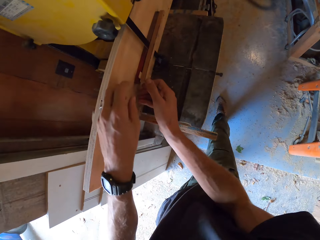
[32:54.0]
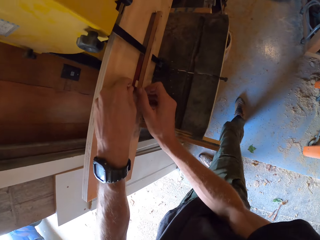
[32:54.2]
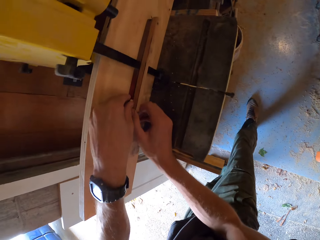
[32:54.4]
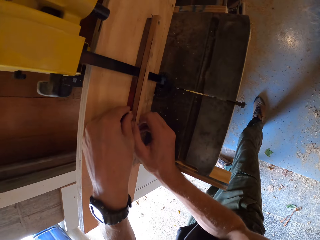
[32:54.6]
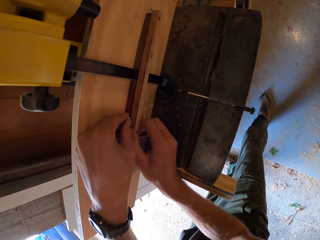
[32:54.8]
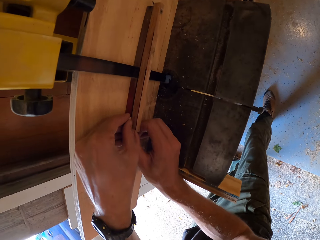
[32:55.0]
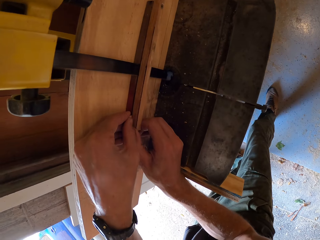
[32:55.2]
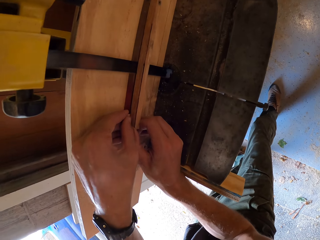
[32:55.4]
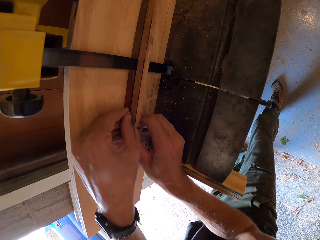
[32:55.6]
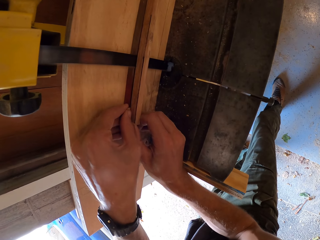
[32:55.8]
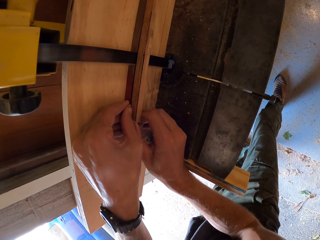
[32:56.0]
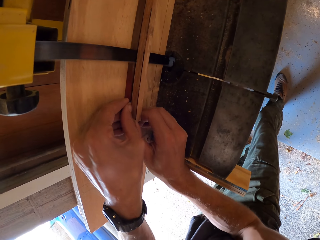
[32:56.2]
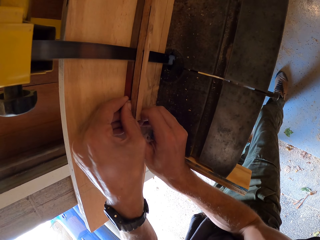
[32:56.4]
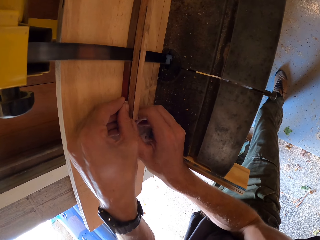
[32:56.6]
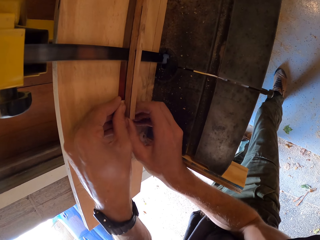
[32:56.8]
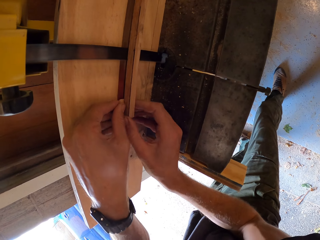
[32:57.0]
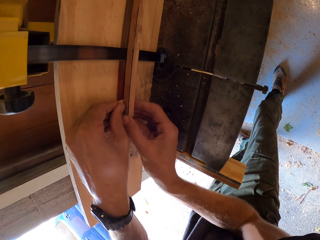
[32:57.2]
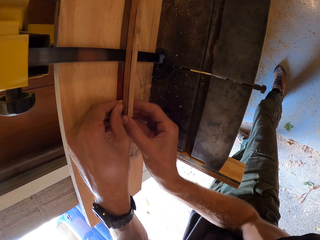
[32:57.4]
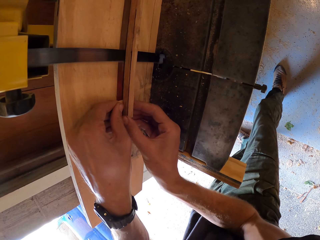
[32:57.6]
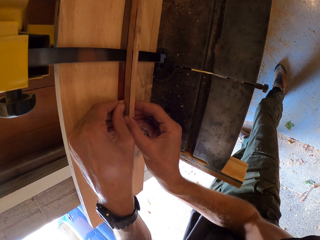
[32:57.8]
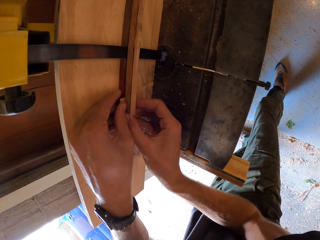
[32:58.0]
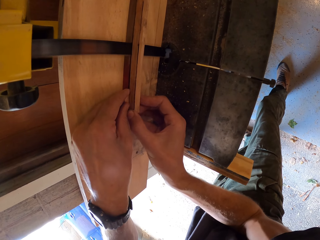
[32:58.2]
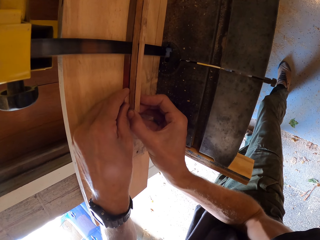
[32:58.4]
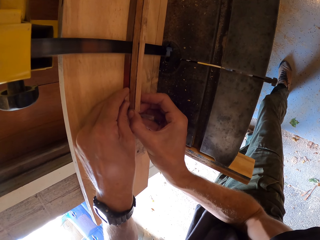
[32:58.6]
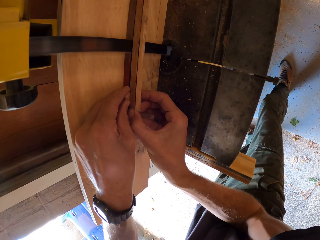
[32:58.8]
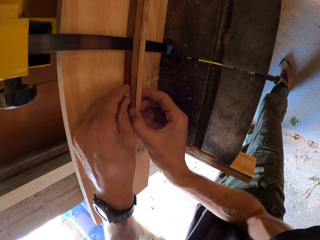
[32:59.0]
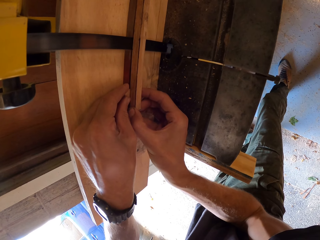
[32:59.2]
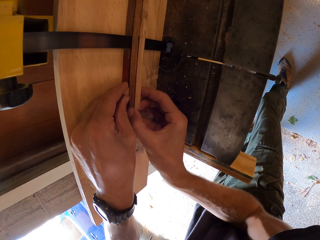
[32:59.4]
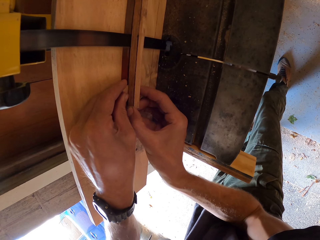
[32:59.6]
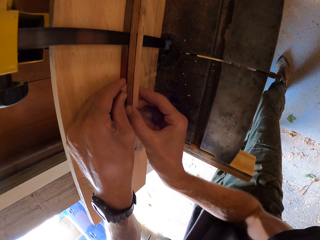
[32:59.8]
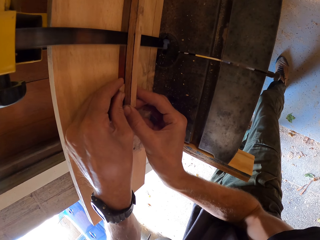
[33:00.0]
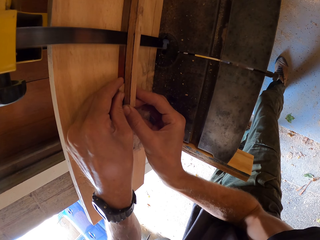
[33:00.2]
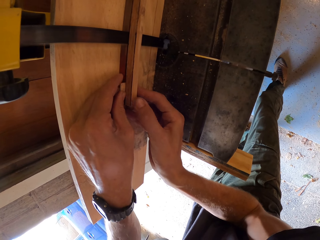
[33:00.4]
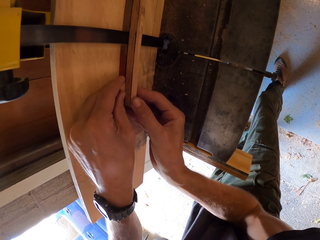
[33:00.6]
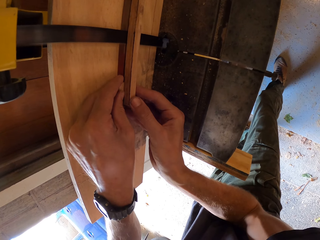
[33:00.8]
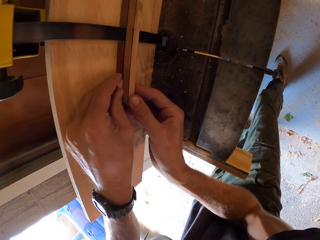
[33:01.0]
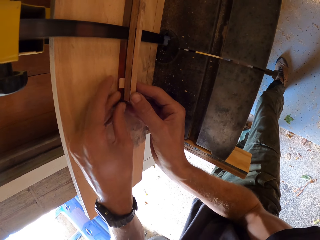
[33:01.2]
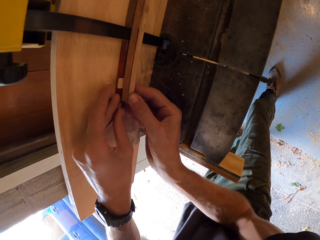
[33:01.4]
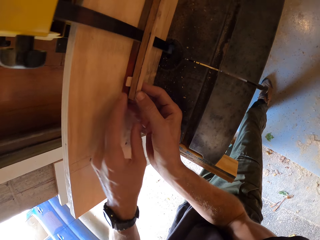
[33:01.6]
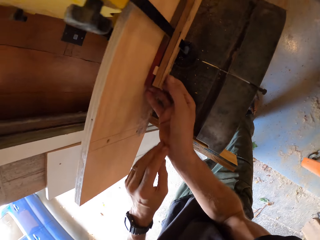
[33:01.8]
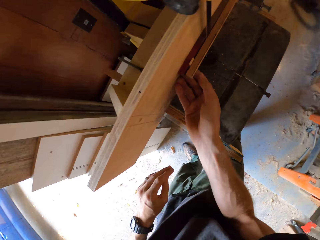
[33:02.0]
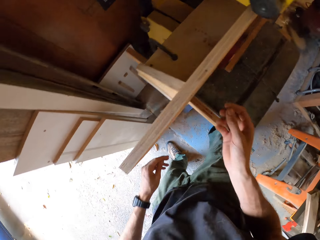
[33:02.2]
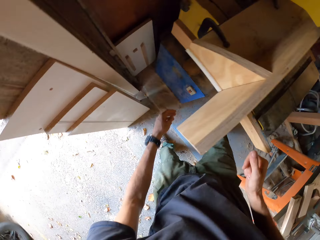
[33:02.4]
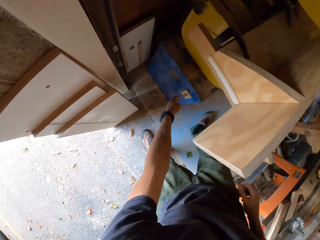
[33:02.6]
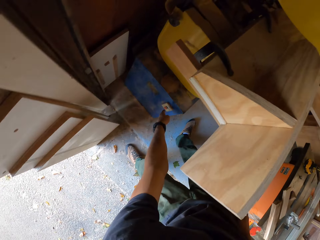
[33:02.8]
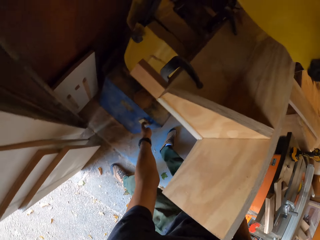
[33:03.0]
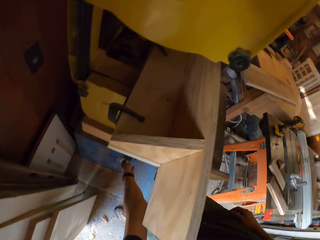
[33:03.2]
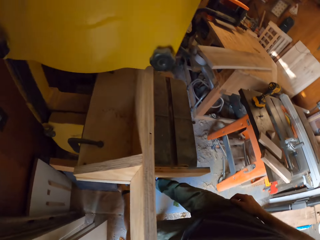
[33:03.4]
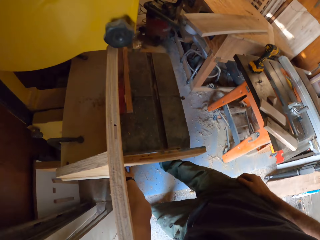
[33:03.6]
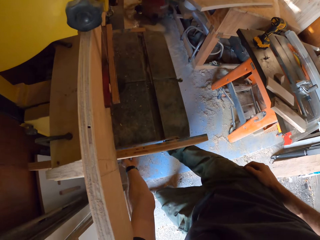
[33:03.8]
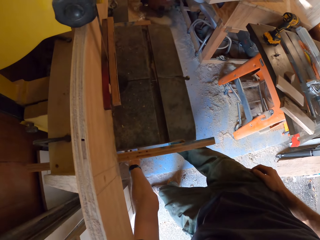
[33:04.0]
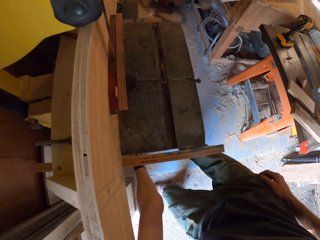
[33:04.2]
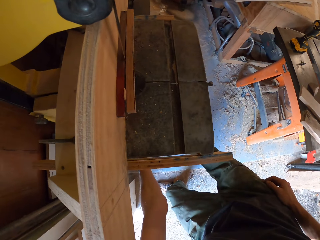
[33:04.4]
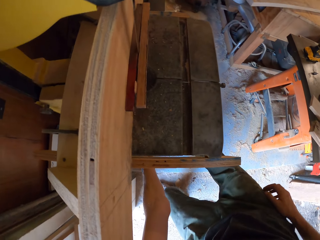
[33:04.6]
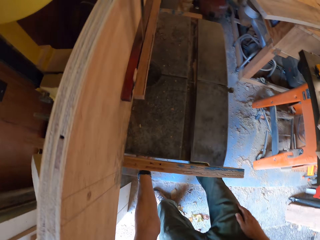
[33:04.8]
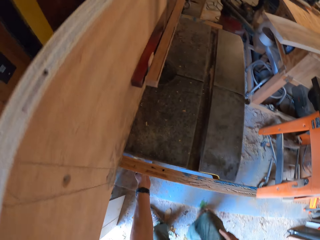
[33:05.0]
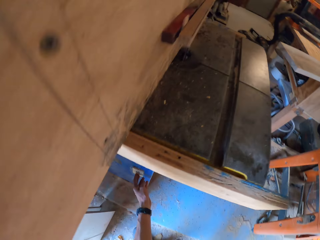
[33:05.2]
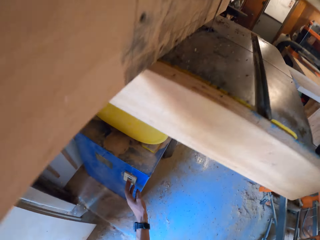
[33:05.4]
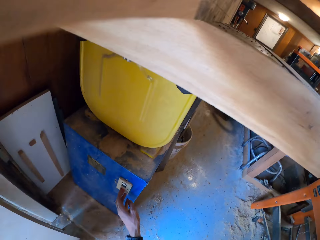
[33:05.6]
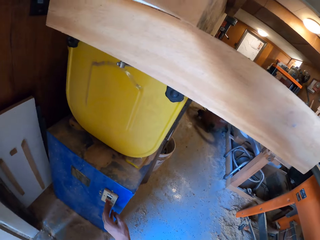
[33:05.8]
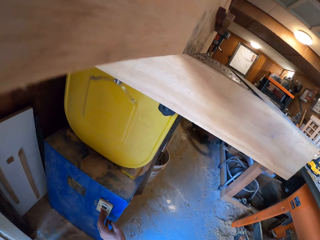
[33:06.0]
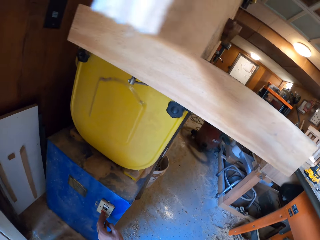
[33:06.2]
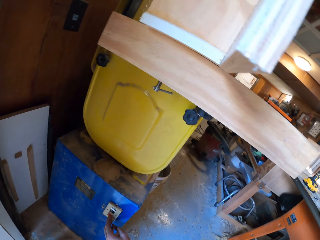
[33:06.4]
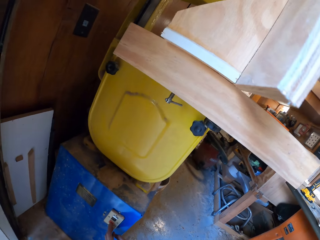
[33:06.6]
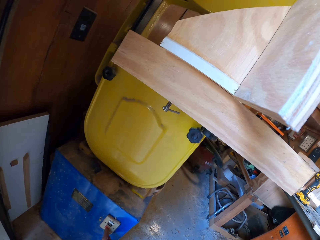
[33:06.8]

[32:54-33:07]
The camera wearer adjusts a piece of wood. He operates the blue machine on the floor with his left hand. He turns off the machine.

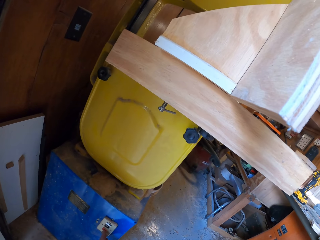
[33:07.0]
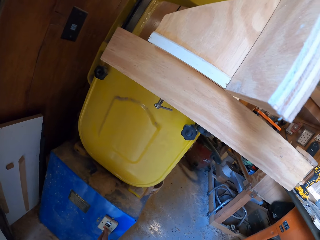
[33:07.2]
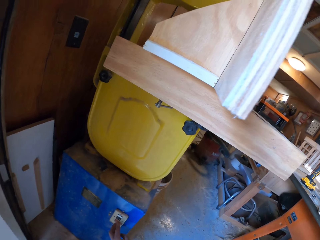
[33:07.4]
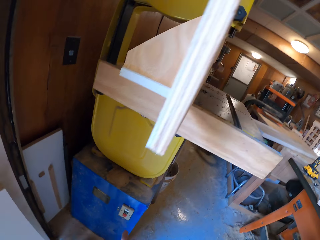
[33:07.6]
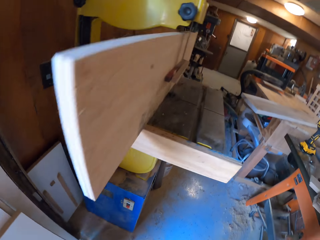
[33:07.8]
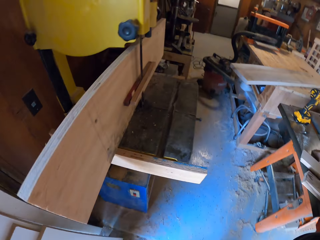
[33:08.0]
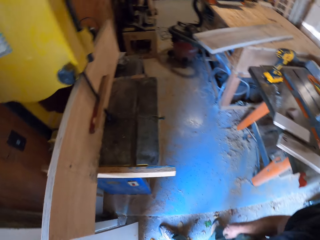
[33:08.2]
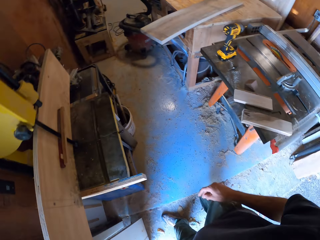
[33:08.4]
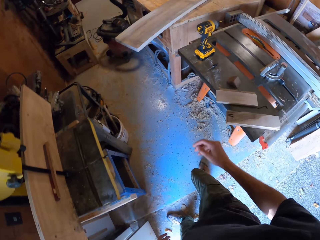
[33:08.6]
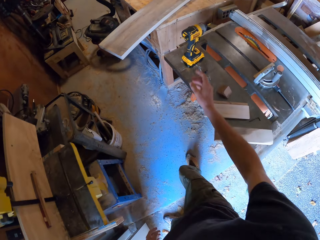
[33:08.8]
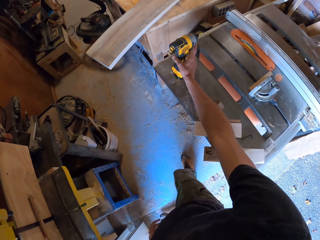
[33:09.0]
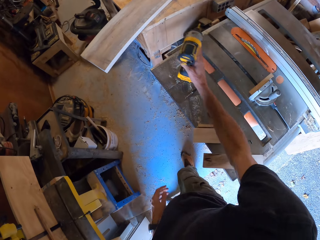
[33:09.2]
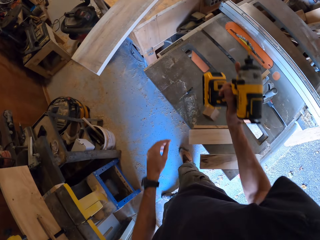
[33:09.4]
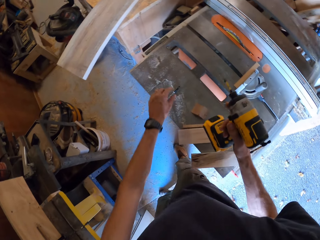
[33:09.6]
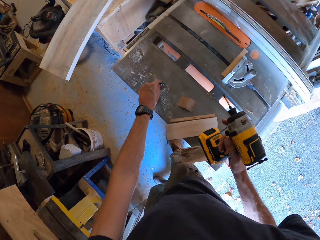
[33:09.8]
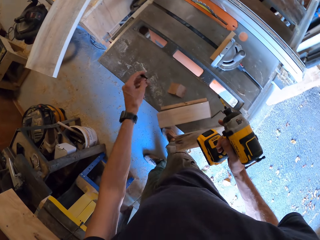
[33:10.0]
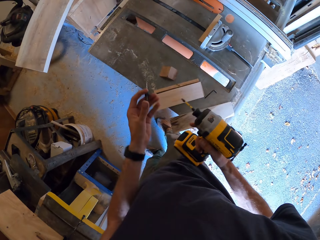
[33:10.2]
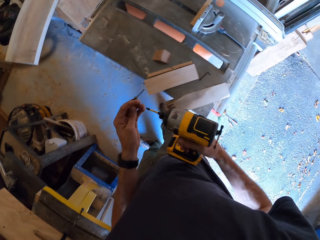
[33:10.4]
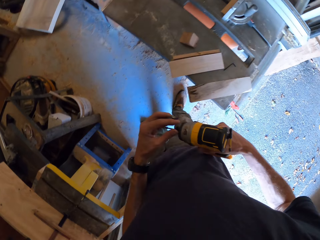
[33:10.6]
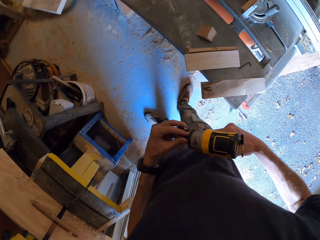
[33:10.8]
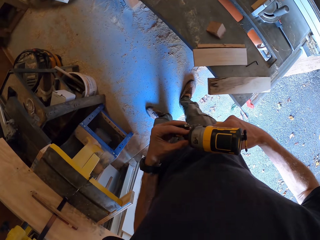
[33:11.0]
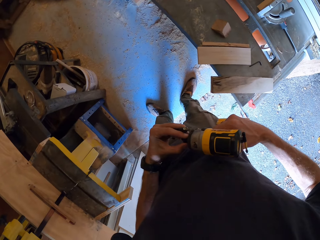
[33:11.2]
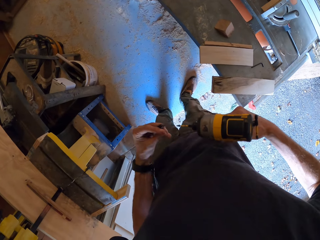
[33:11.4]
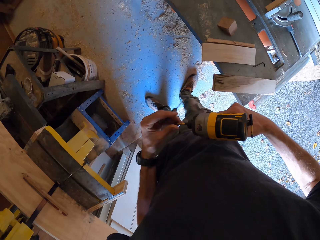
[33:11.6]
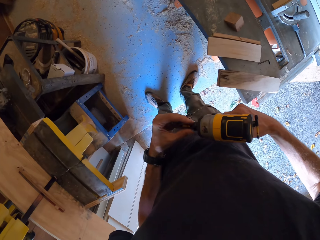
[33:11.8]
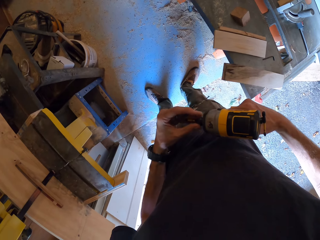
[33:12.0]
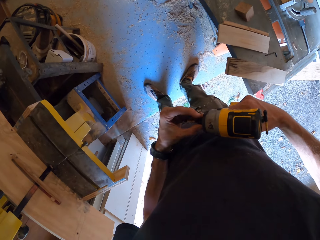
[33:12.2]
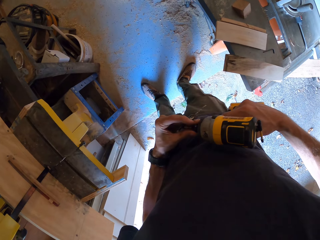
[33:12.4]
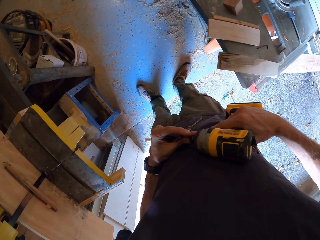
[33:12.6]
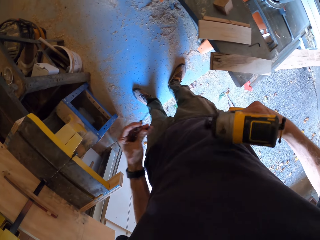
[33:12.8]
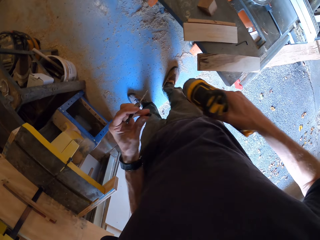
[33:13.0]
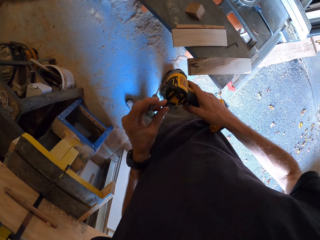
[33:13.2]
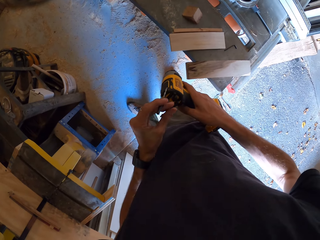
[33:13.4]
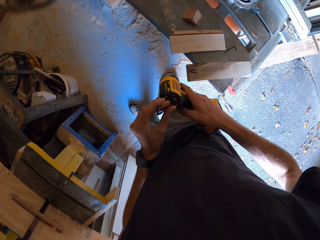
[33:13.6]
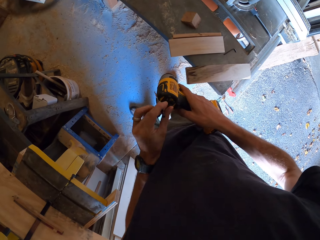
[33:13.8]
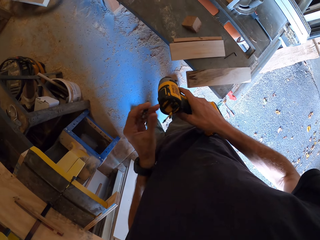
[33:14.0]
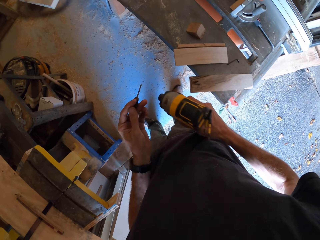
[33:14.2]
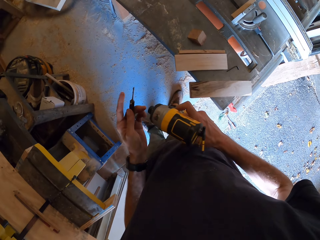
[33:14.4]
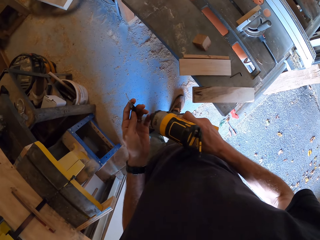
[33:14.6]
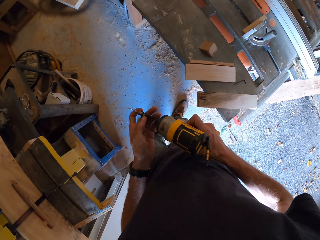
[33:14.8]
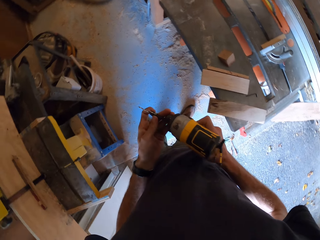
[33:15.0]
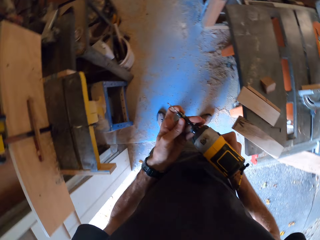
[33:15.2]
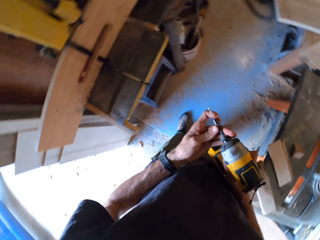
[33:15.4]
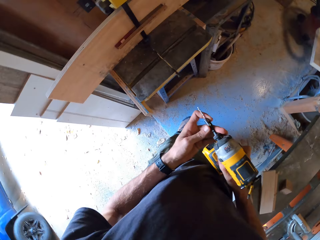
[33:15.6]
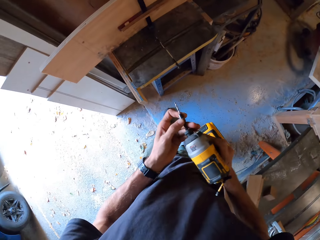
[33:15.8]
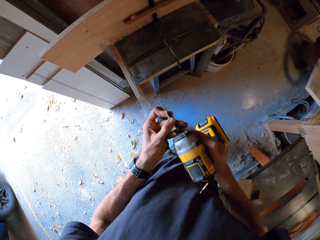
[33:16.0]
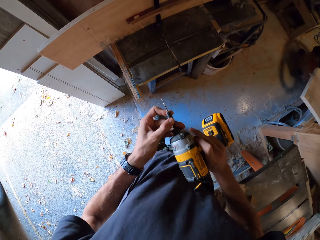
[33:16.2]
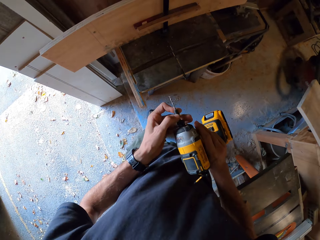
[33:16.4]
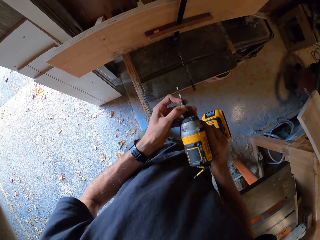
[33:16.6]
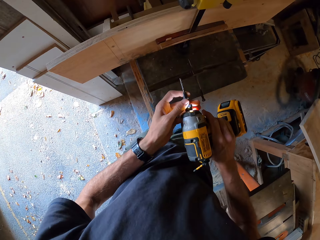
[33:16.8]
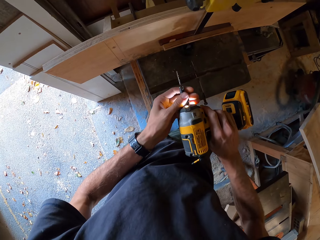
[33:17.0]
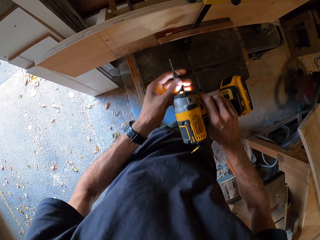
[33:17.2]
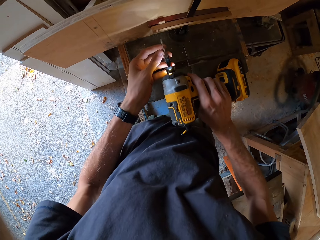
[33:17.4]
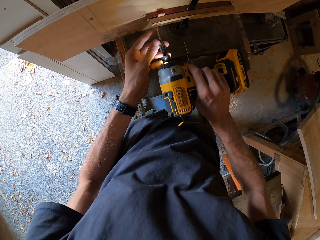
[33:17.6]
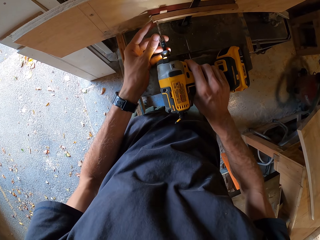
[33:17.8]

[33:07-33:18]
The camera wearer picks up the drill gun from the work table with his right hand. He picks up a drill bit with his left hand from the table. He fixes the drill bit to the drill gun with both hands. He drills the wooden structure with the drill gun in his right hand.
